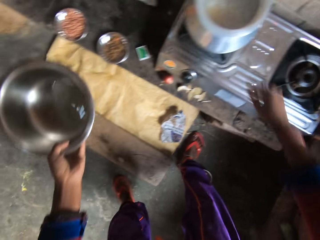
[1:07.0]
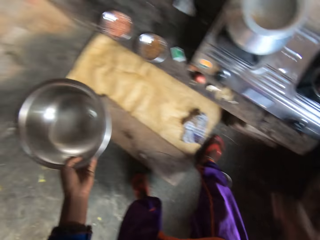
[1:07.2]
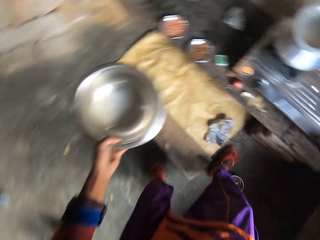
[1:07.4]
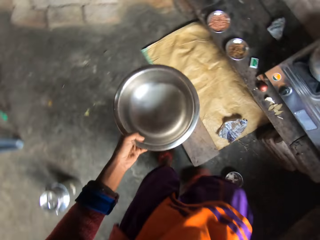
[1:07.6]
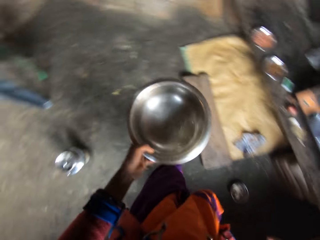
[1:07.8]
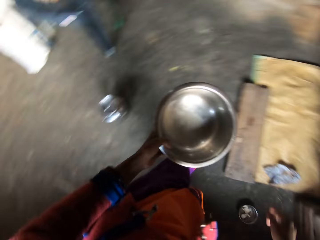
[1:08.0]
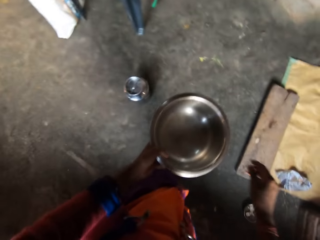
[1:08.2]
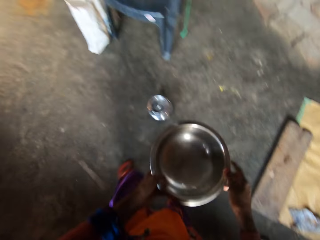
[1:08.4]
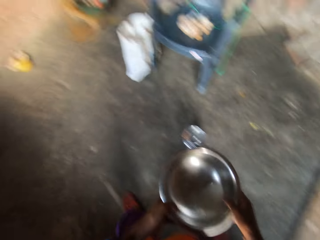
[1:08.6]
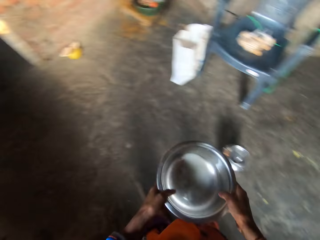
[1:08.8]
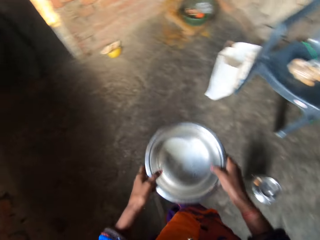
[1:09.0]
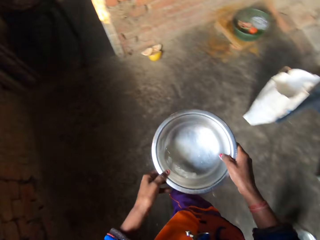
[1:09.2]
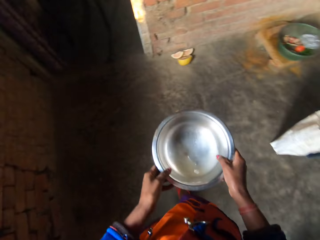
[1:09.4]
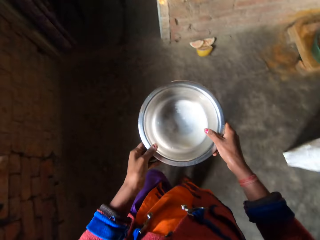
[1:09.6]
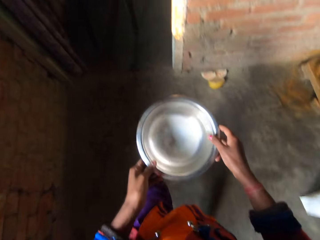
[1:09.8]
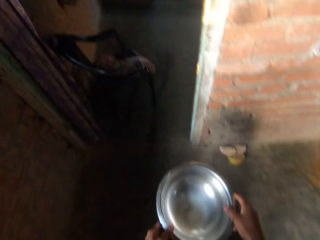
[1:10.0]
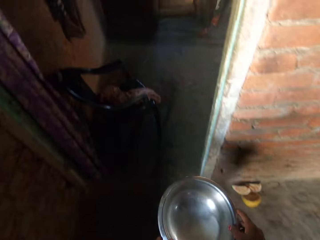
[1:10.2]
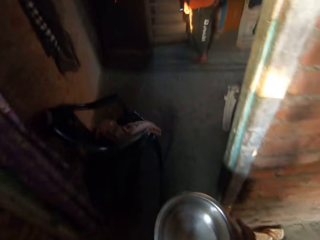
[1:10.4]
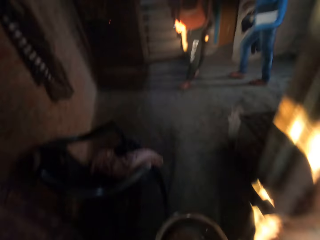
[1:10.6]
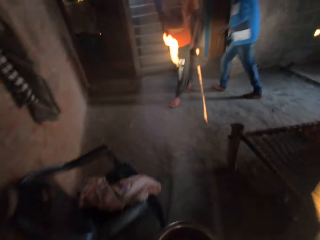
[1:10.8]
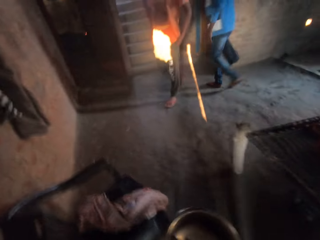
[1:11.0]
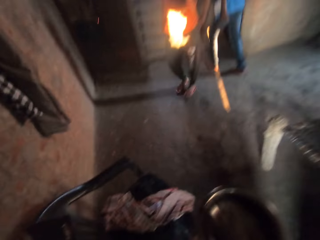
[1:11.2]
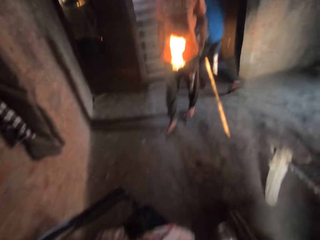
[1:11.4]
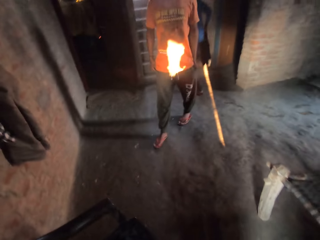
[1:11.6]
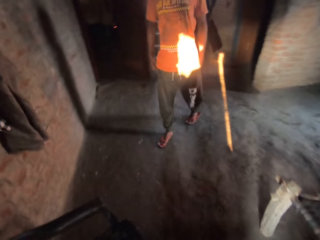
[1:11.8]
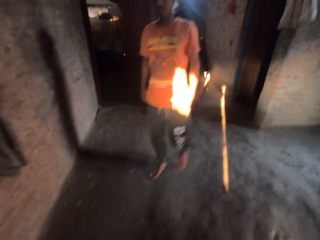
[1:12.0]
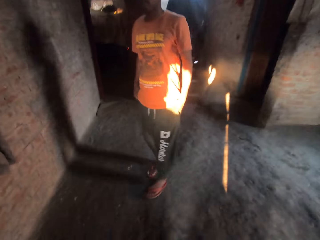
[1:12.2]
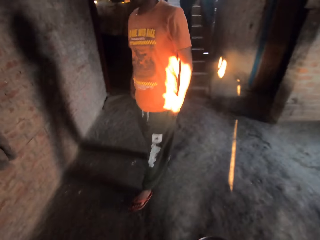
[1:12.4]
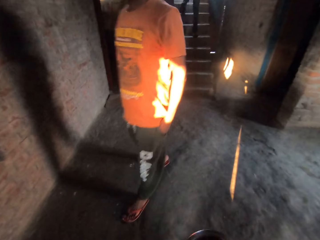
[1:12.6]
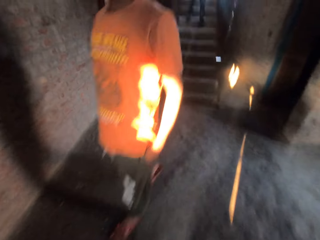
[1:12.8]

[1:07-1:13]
The camera wearer shakes their hand on the pot. They carry the now empty metal bowl with both hands in the house. They shift the bowl to the right hand.

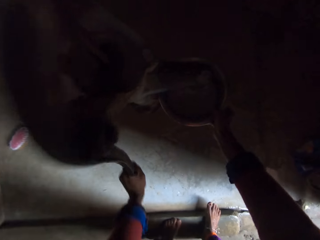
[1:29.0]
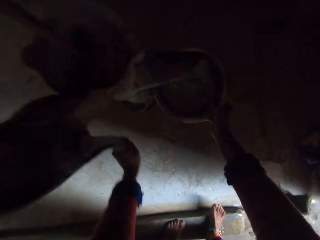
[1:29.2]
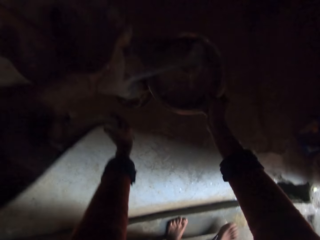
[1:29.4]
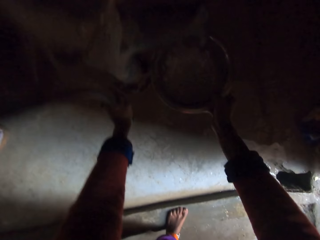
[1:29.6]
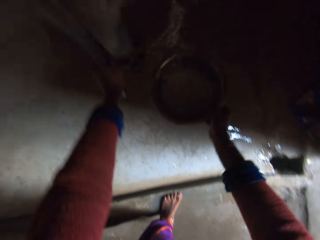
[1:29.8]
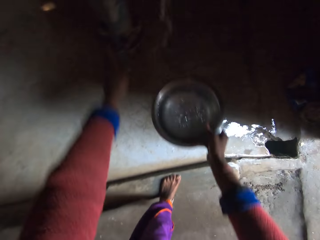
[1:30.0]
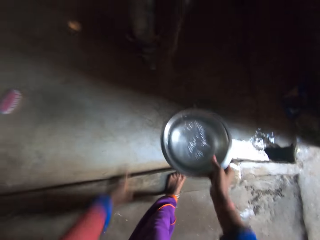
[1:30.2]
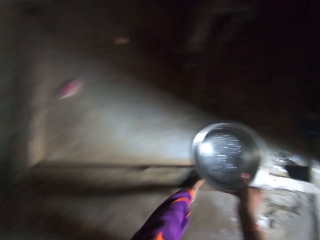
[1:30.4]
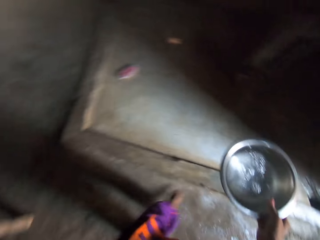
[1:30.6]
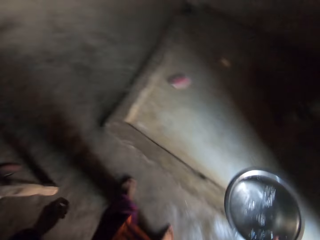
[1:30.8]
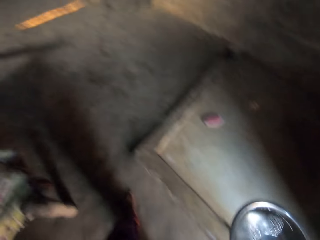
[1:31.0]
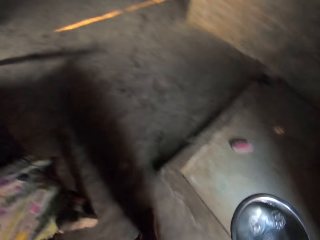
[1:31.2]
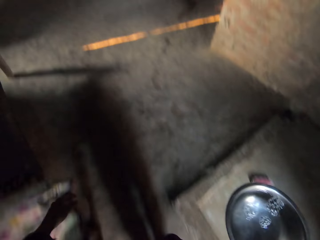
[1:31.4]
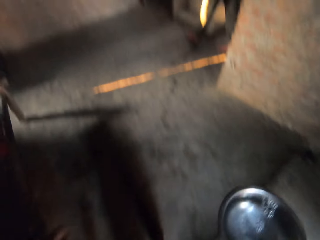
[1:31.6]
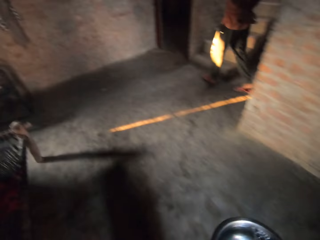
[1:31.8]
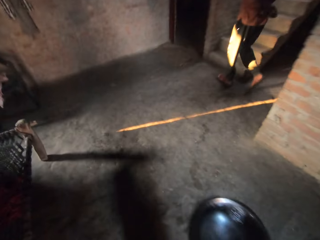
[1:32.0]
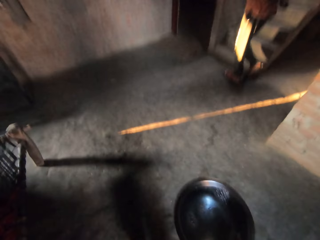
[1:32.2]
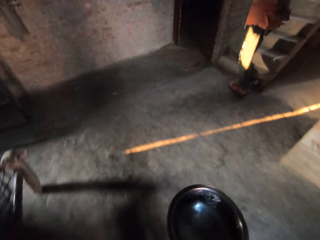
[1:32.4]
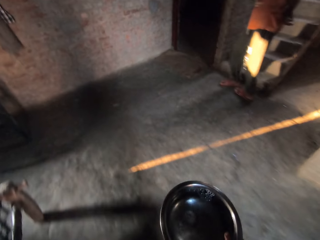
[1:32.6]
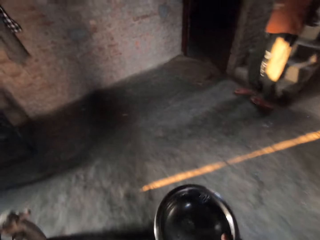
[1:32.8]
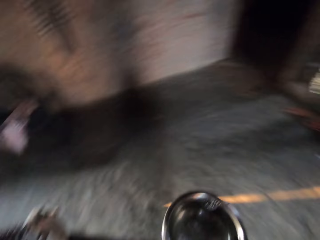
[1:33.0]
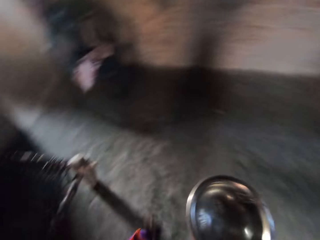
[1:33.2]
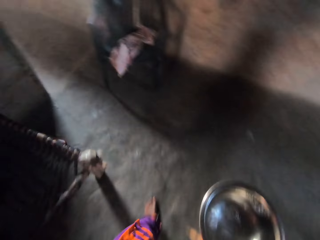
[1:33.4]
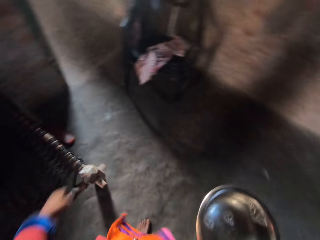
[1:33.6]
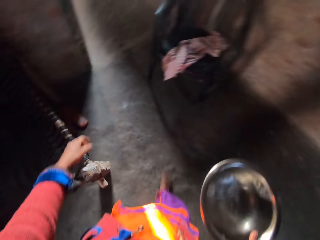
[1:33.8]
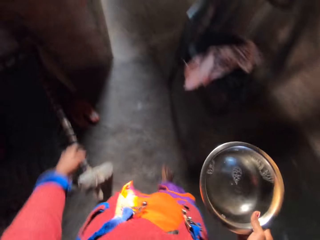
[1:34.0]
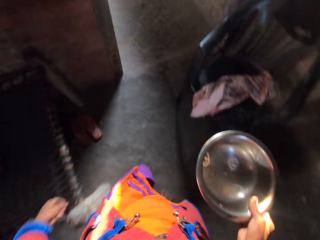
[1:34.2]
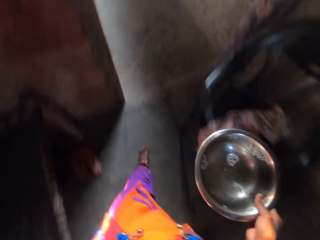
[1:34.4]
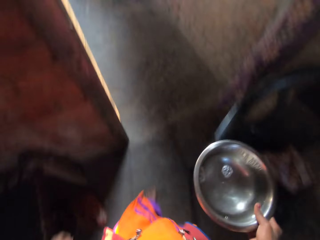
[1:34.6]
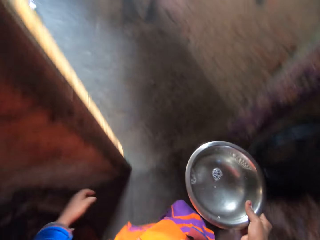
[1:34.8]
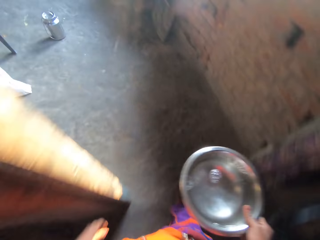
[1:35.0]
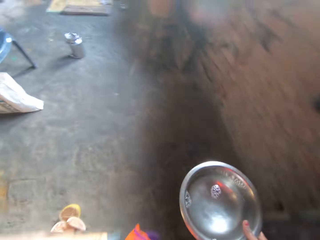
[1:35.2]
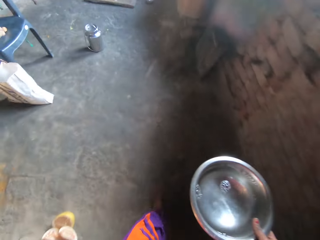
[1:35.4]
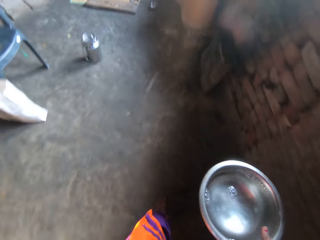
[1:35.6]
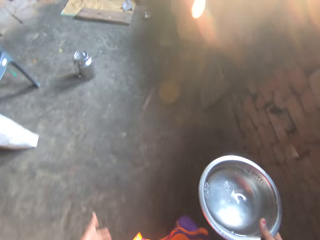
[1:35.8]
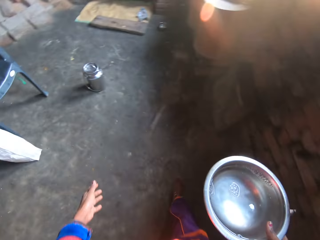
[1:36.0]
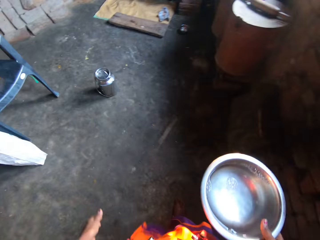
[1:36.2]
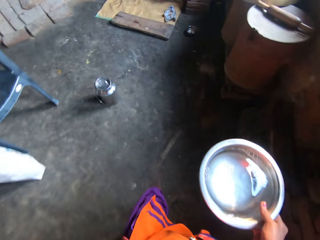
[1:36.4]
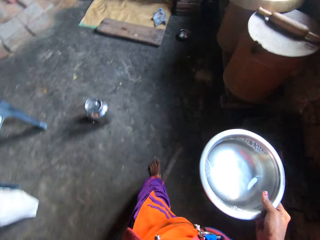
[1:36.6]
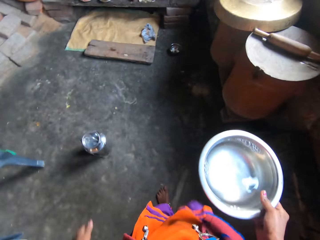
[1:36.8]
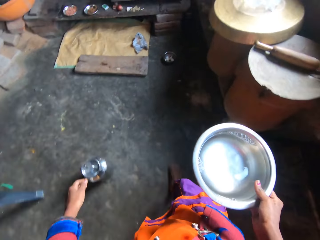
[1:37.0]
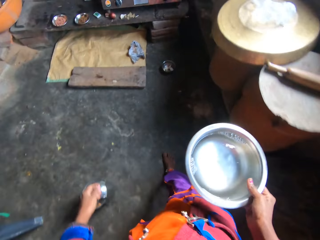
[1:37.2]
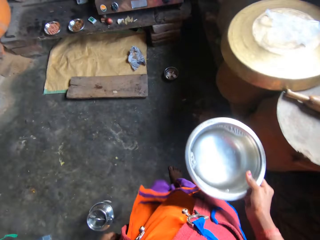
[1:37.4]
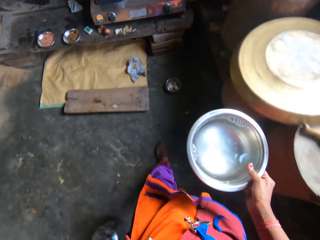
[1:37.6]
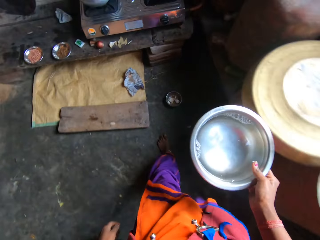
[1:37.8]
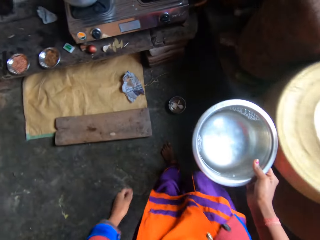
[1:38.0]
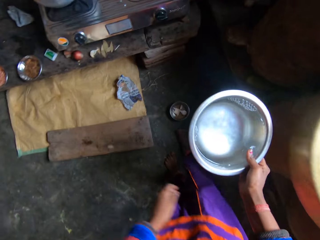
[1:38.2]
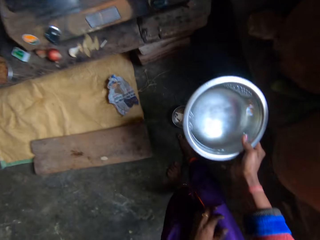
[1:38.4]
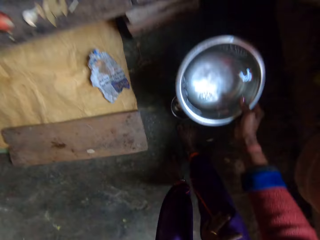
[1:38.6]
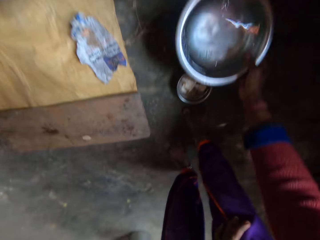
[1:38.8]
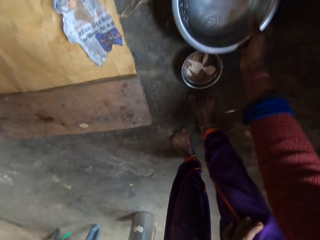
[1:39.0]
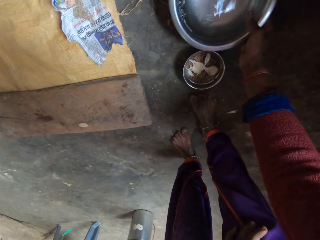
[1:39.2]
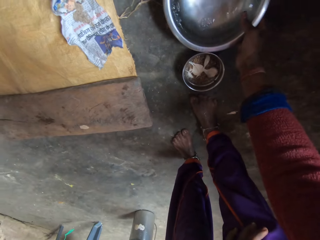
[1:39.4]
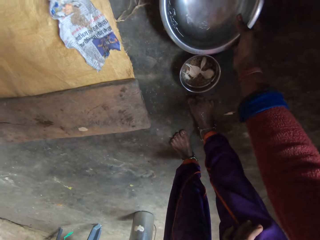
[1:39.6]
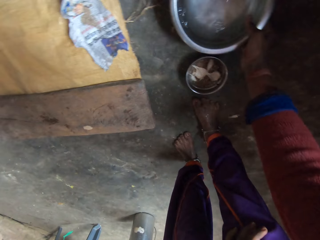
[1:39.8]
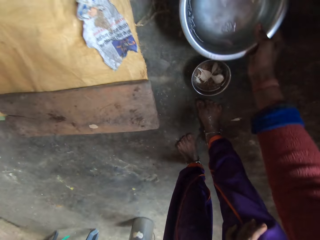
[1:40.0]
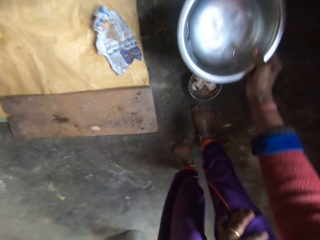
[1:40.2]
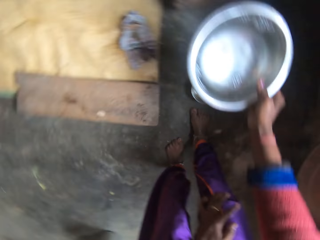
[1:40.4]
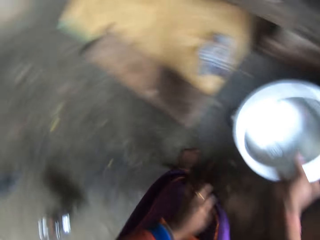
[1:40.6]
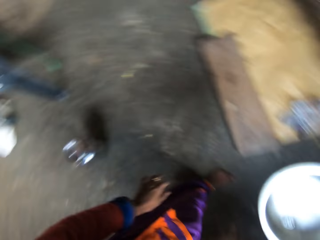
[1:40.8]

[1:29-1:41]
The camera wearer carries the metal bowl of water in her right hand into the kitchen. She places the metal bowl of water in her right hand on the kitchen floor near the cooker. She moves the metal bowl of water in her right hand to another location on the kitchen floor.

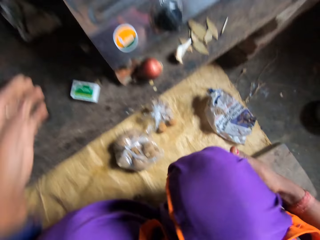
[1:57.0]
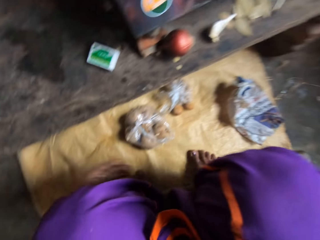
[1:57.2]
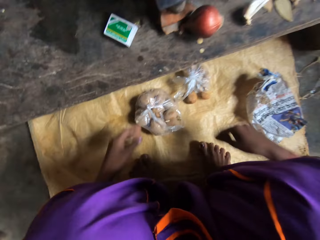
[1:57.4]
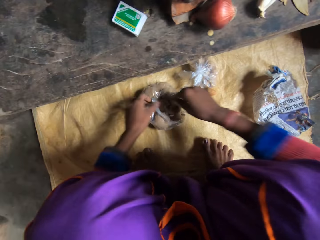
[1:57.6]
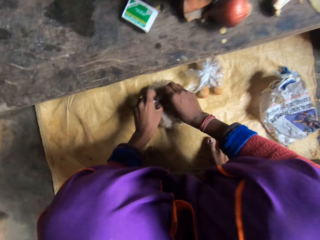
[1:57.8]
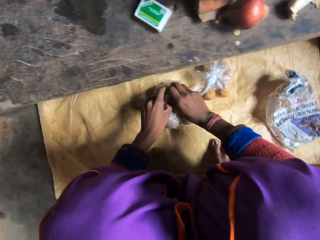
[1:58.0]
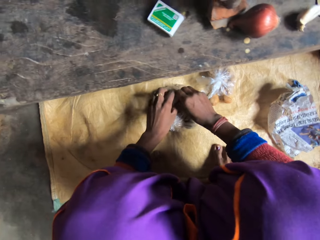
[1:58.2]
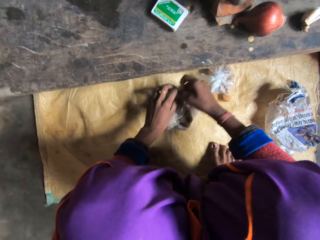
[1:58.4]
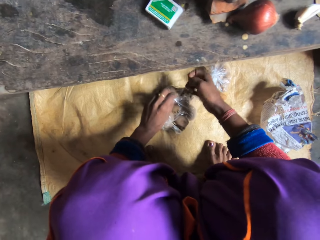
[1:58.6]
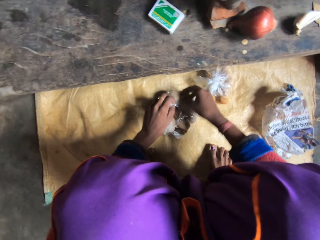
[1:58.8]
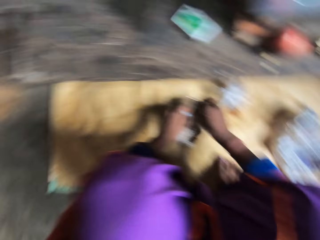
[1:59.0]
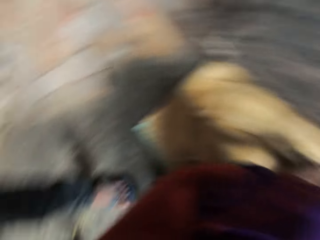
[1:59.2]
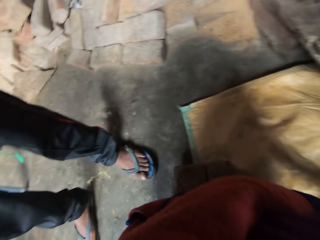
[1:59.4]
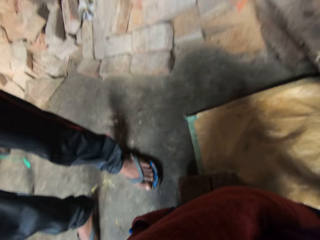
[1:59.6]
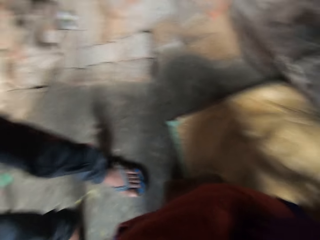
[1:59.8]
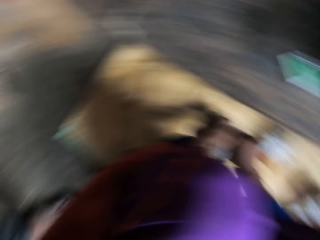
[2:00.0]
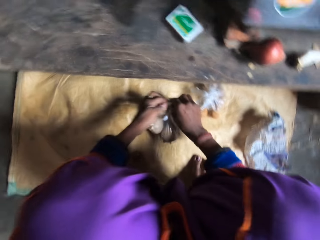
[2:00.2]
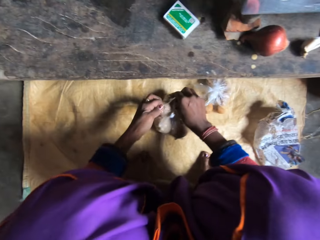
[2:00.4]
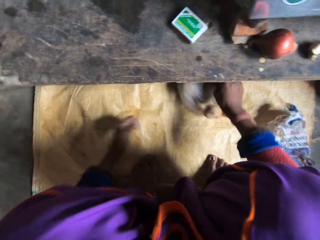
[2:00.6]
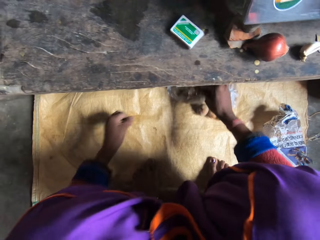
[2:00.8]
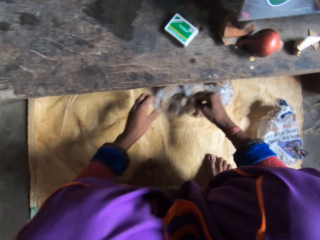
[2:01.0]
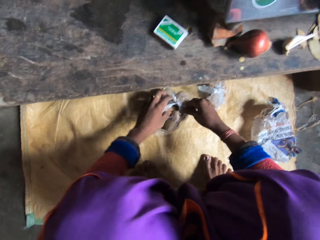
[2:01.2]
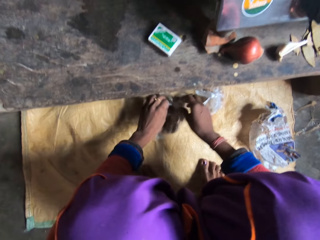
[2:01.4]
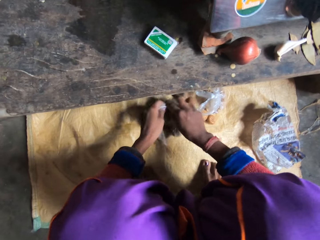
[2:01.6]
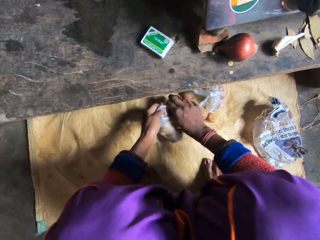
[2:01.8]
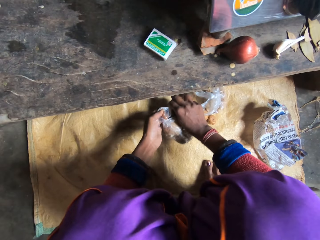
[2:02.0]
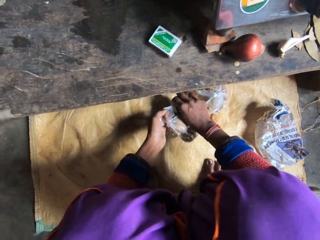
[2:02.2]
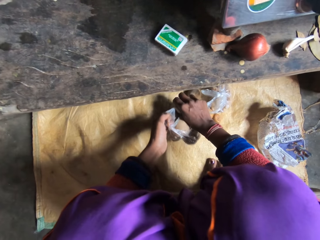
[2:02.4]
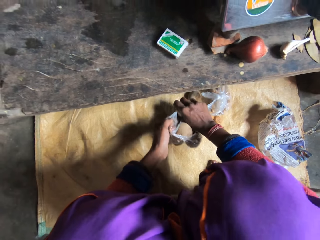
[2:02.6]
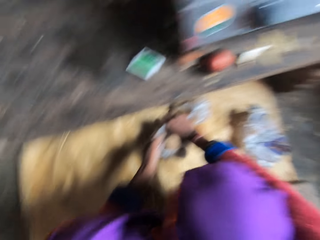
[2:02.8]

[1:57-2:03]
The camera wearer opens the potatoes from the nylon or paper pack.
